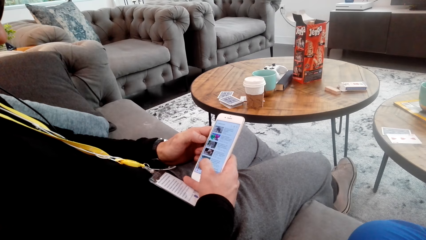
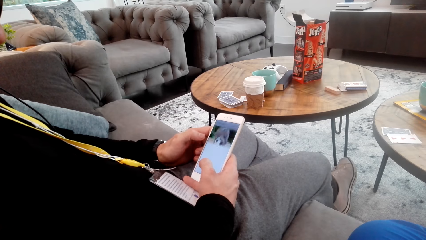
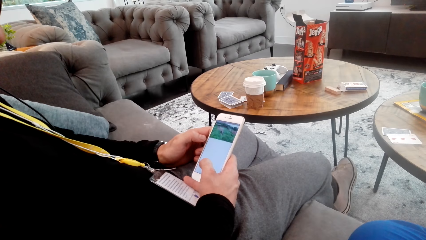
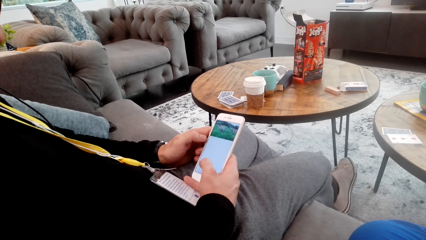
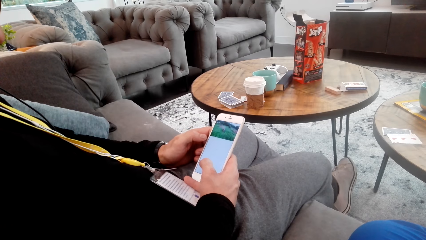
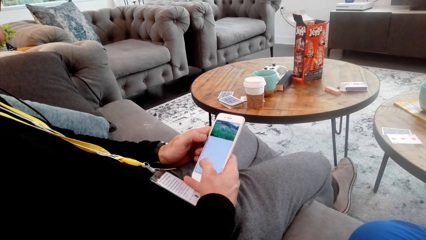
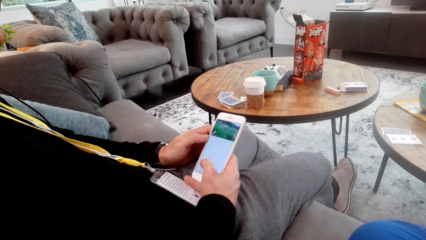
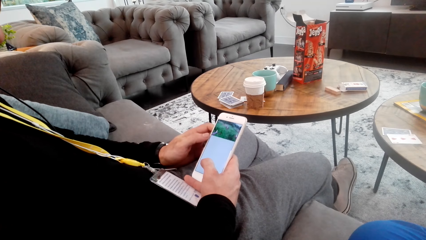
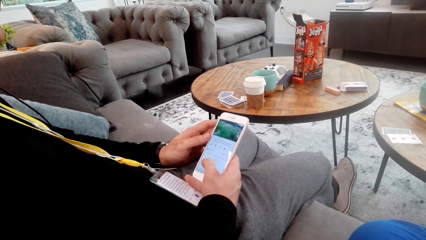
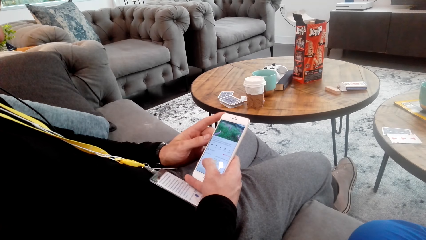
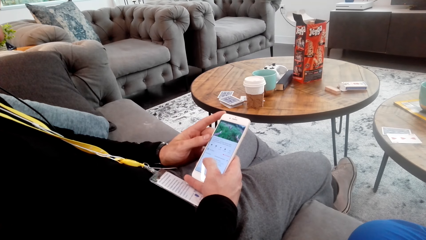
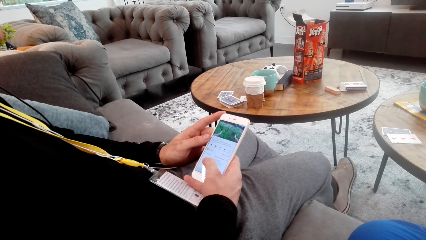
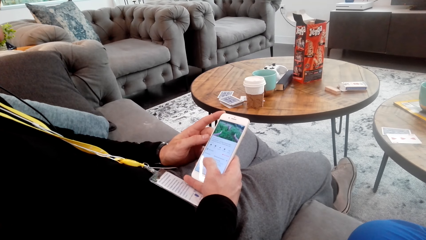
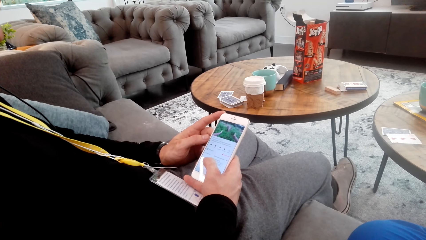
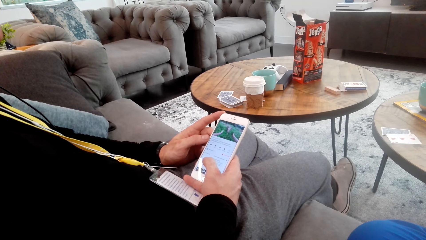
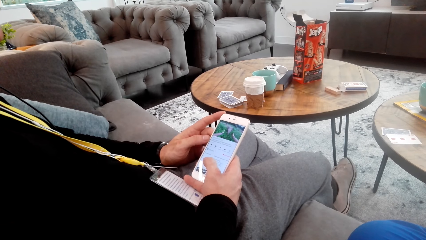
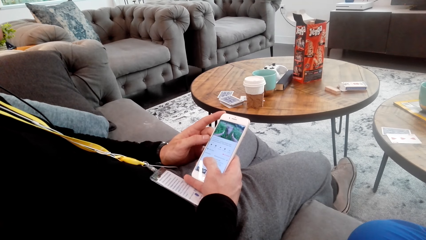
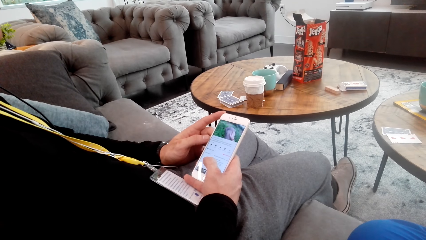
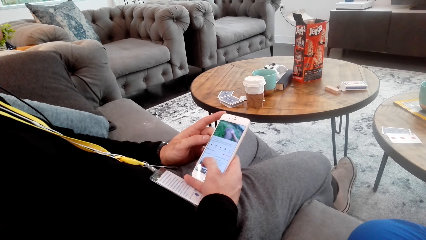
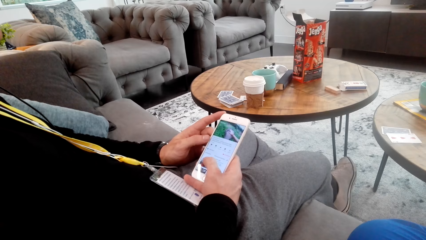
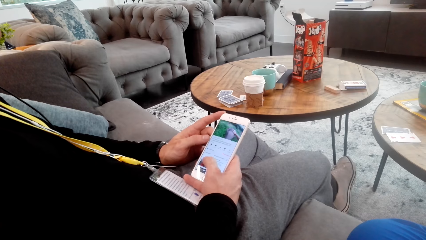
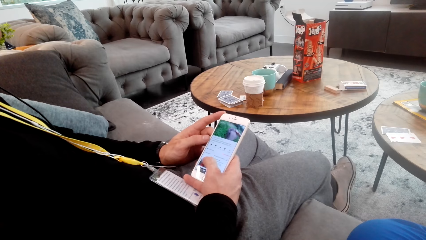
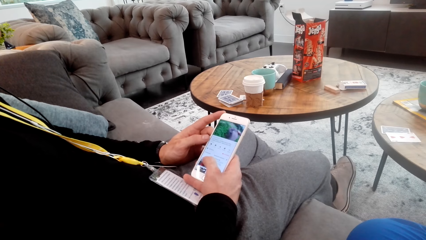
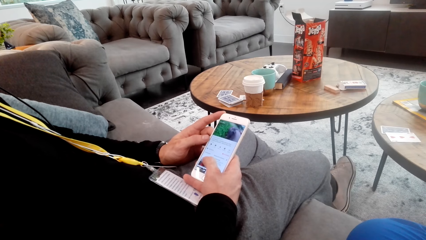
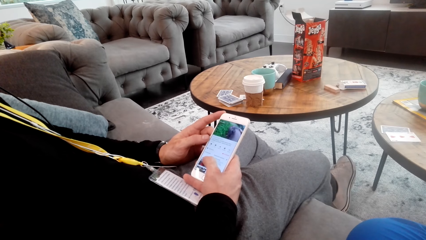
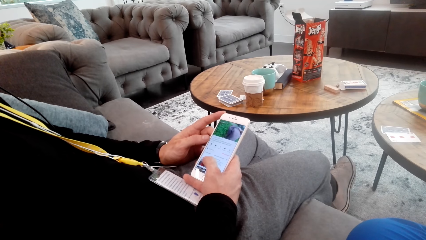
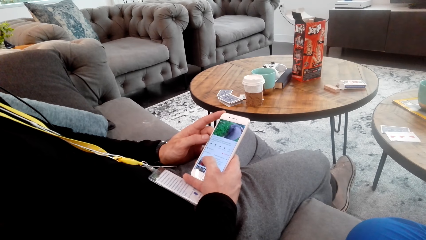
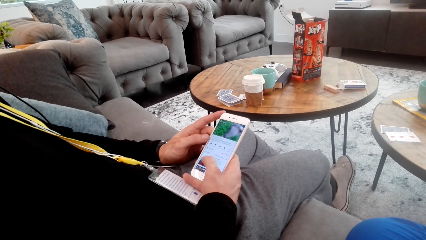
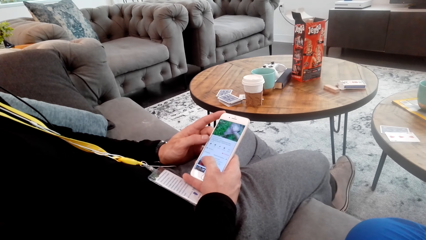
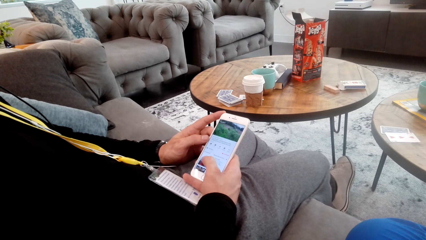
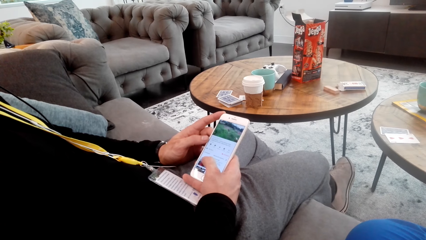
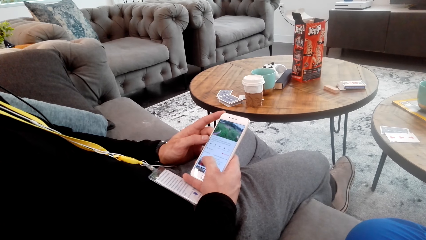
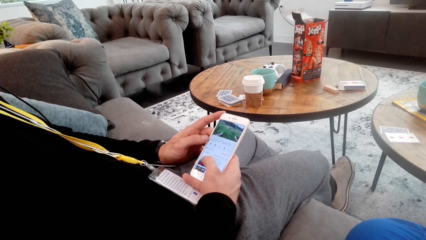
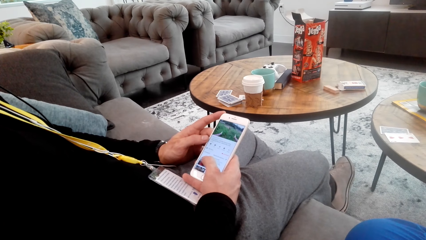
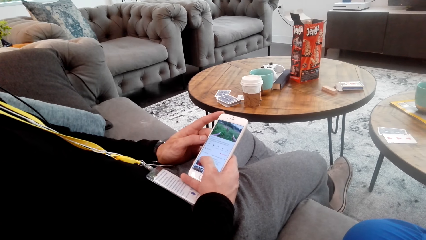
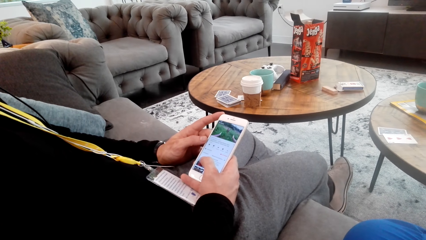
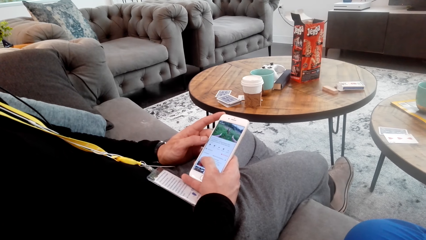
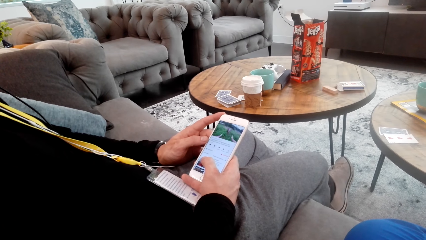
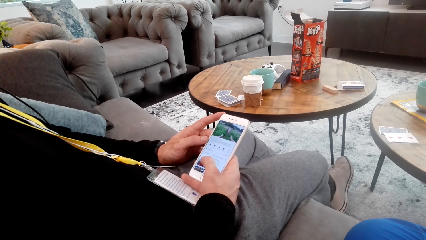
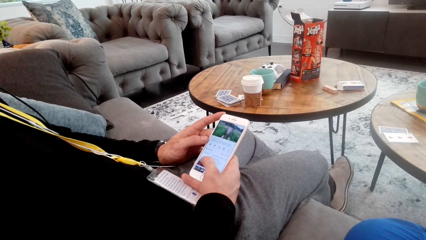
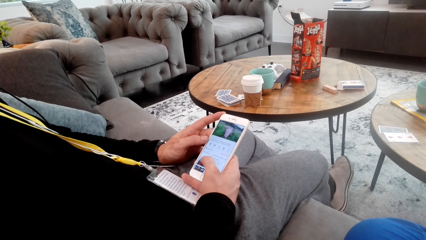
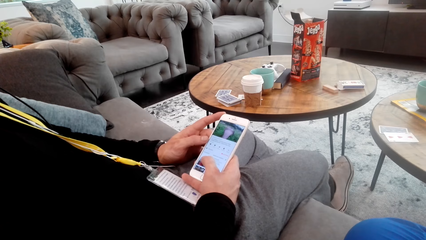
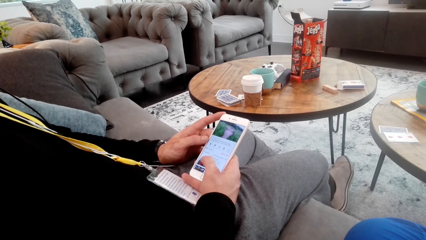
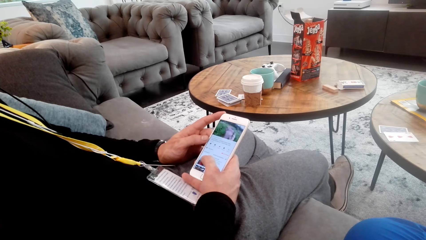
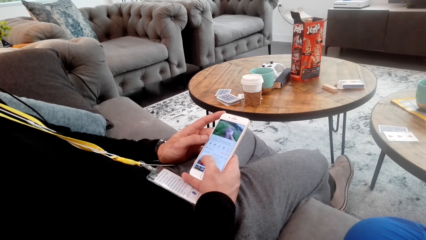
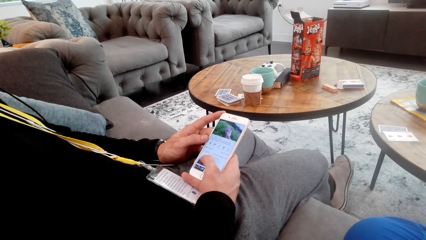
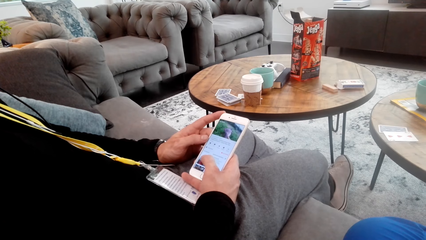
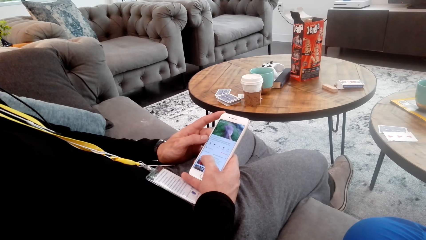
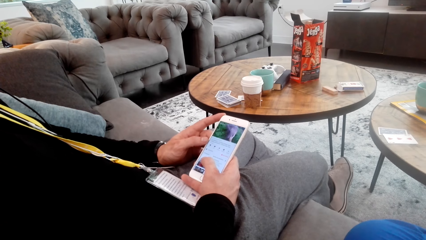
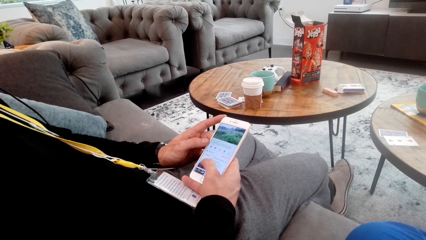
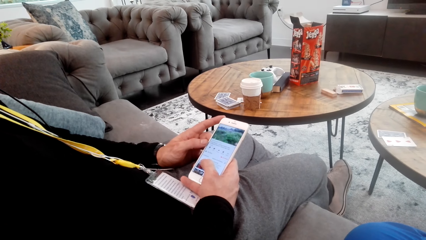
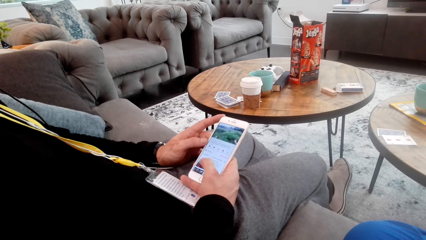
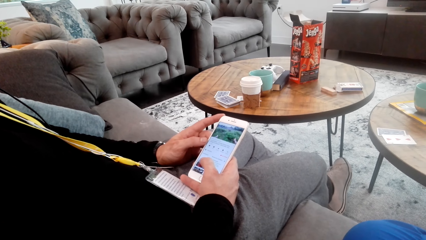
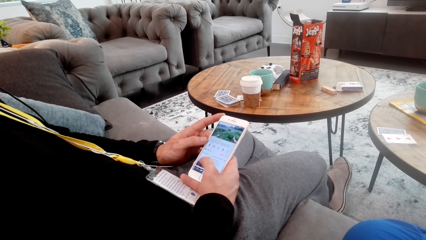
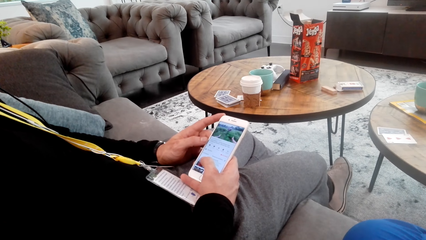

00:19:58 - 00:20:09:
A man uses his phone. The man watches a clip on the phone and stares at his phone.

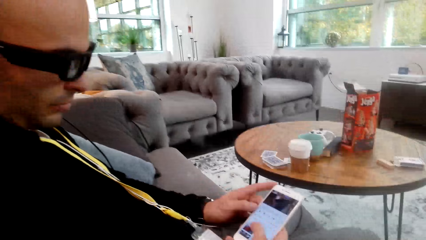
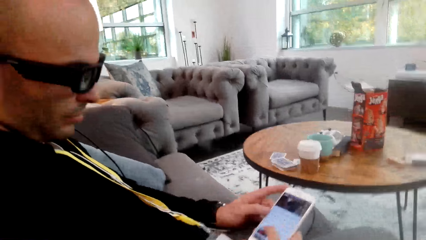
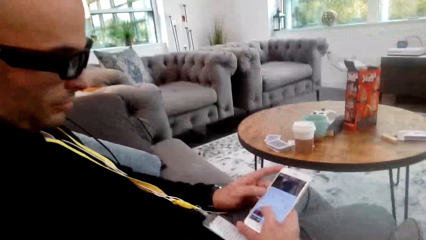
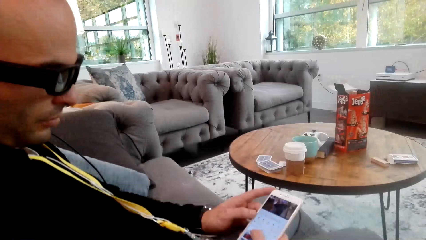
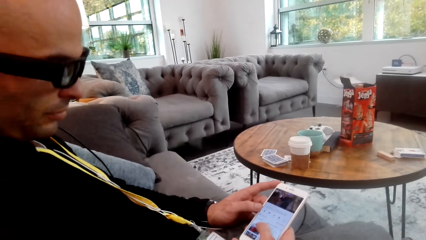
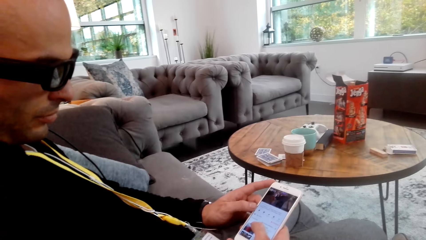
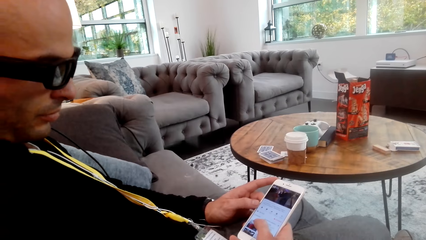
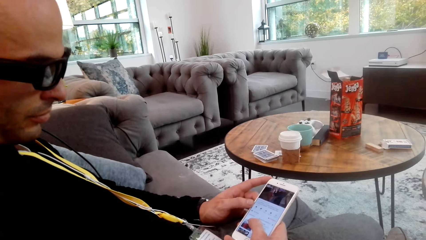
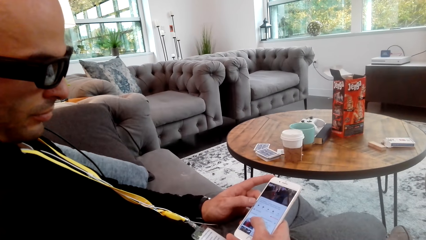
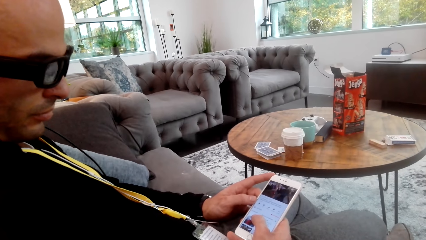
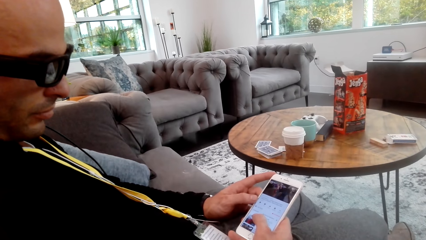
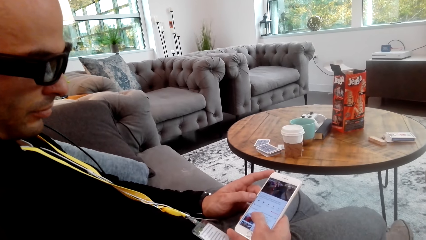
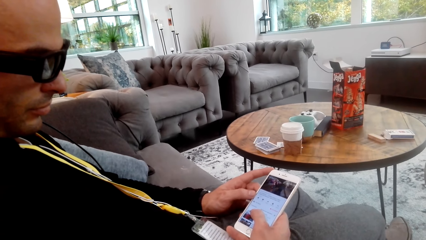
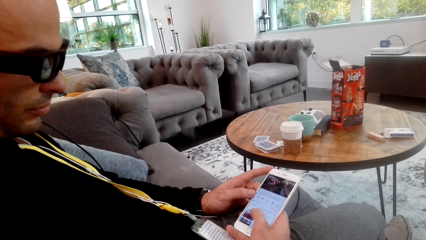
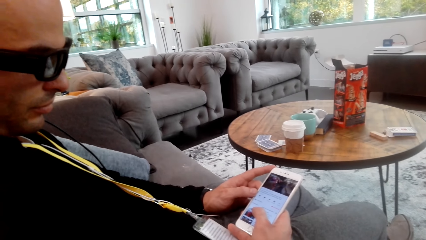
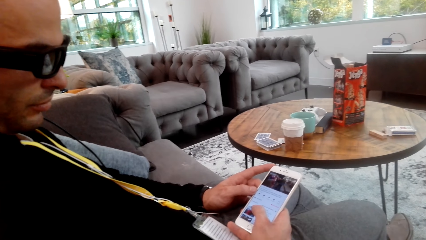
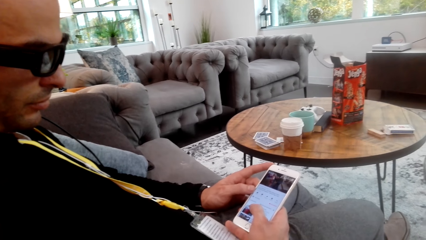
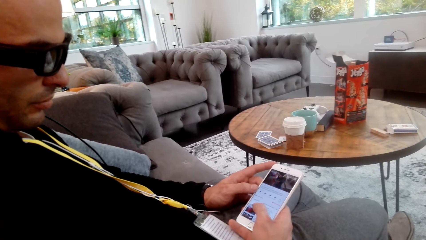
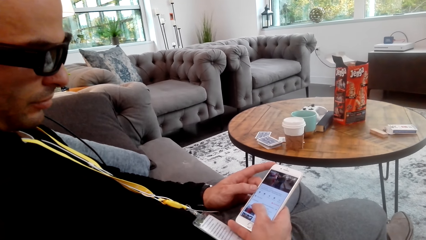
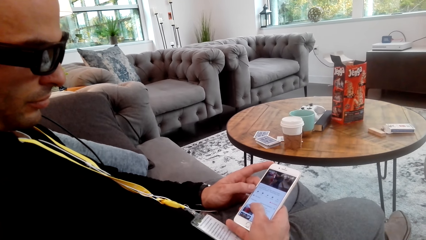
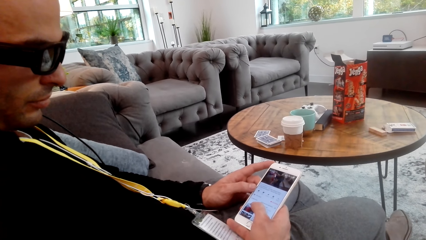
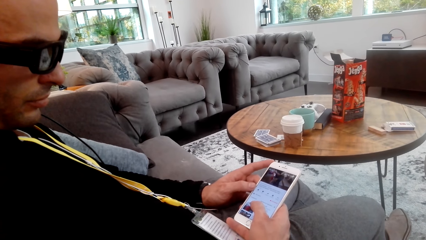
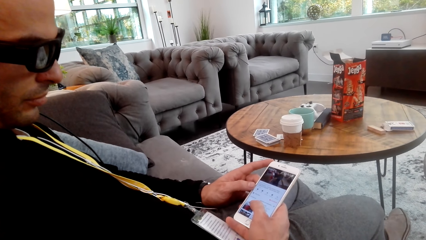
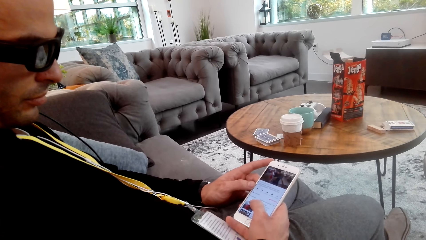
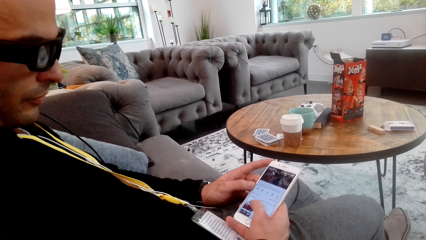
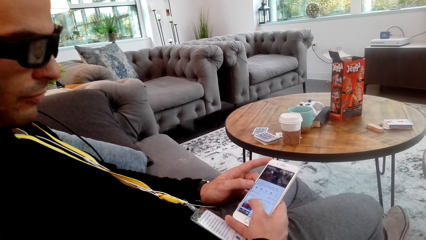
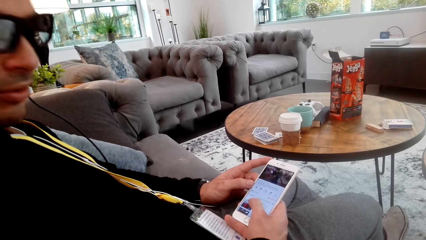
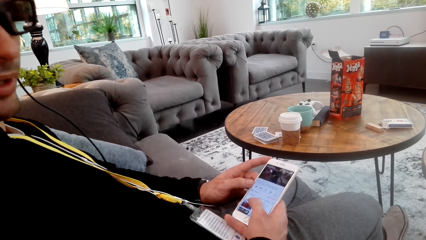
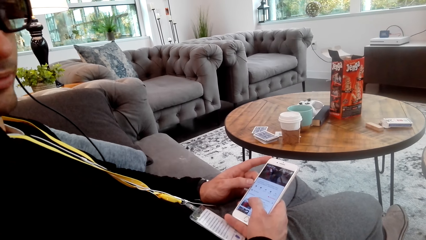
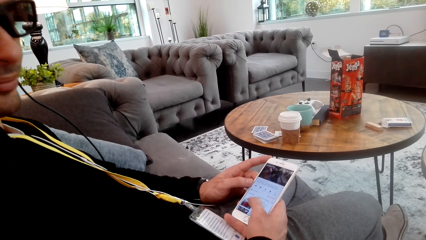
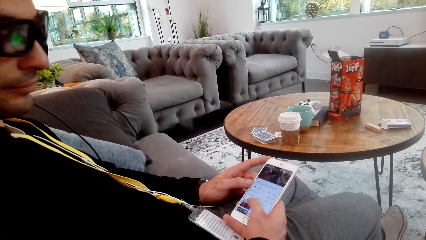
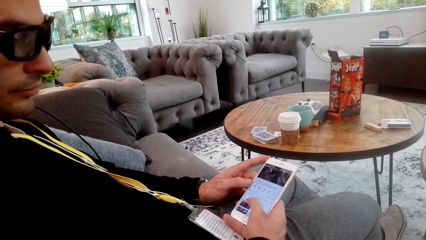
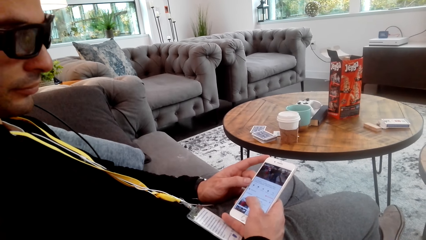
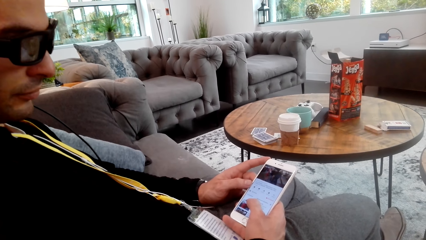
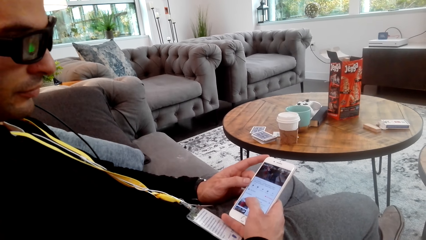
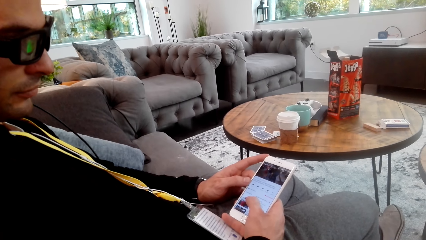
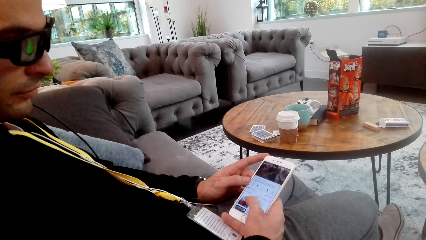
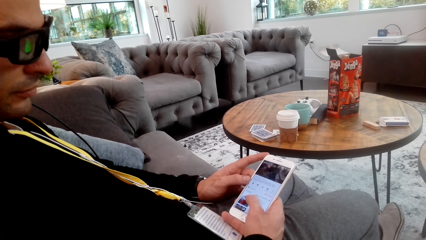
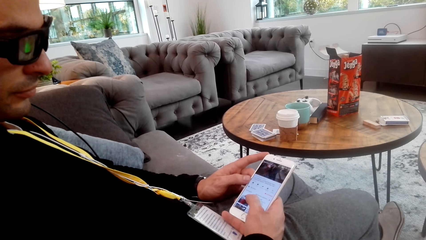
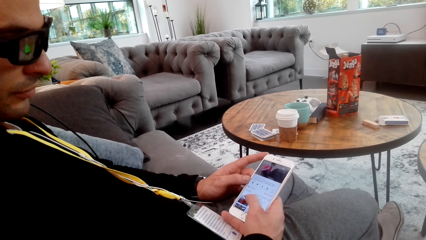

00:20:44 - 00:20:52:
The camera wearer looks around. A man talks to the camera wearer.
